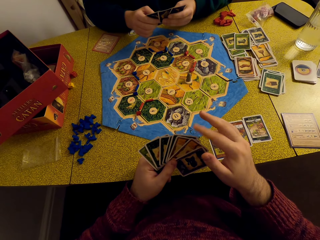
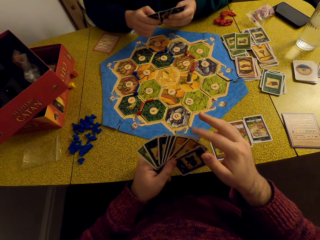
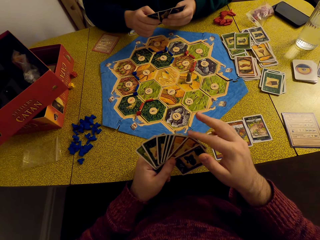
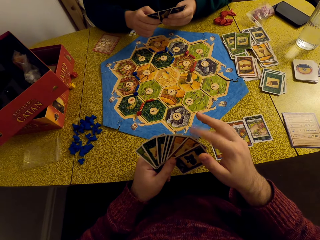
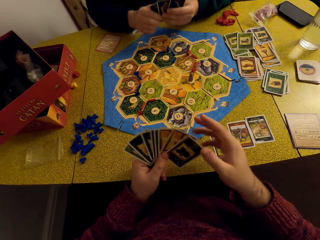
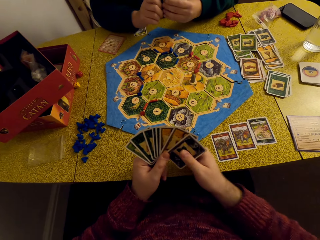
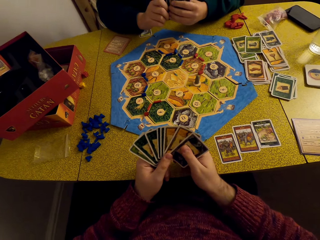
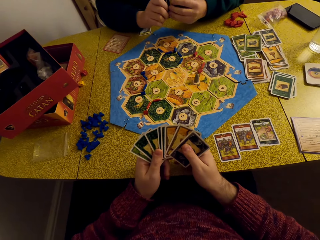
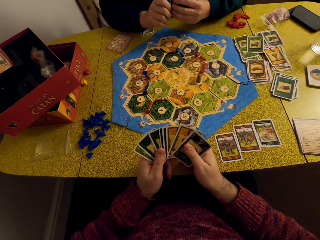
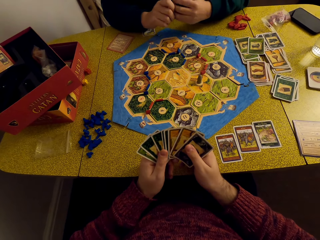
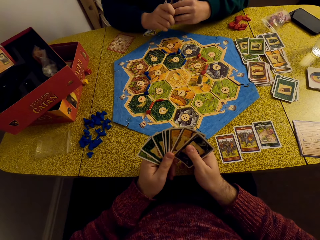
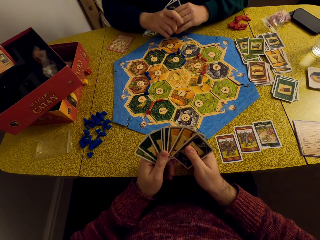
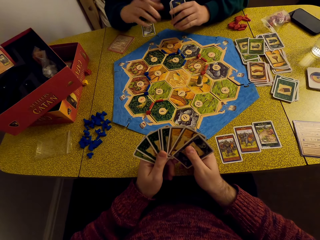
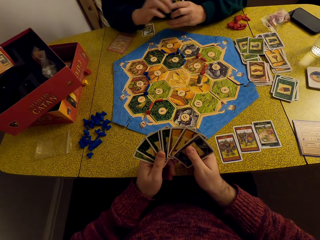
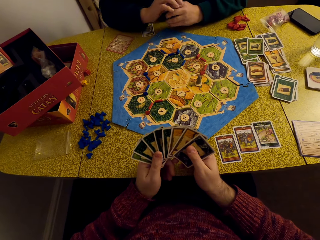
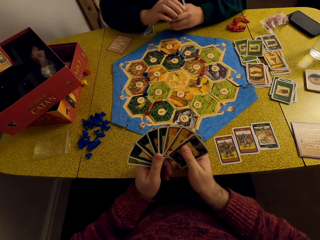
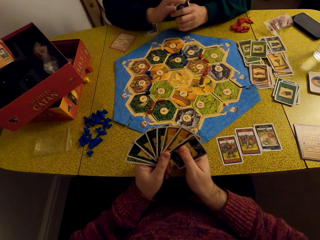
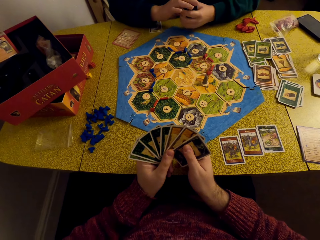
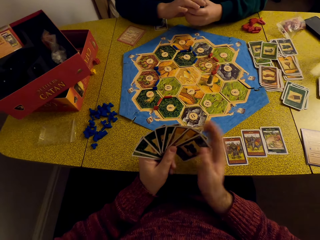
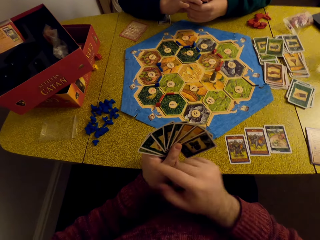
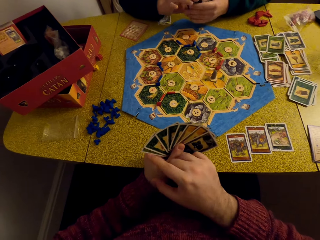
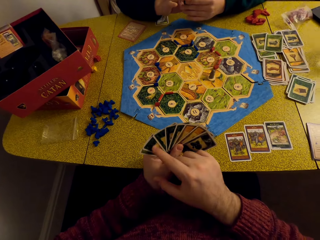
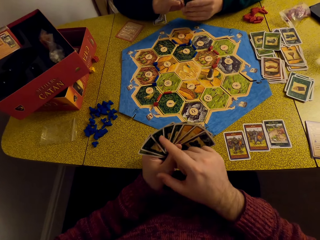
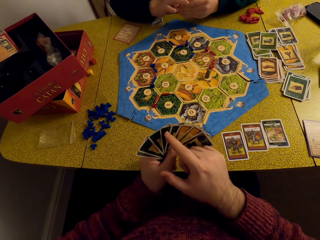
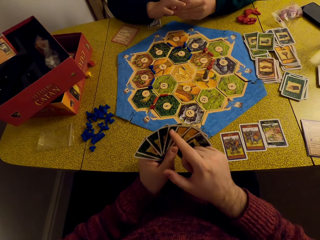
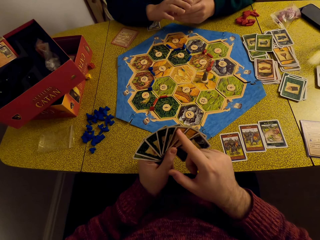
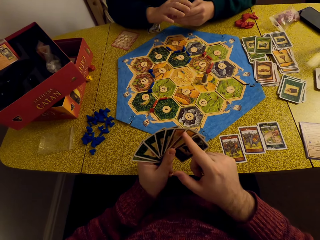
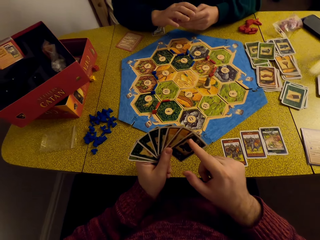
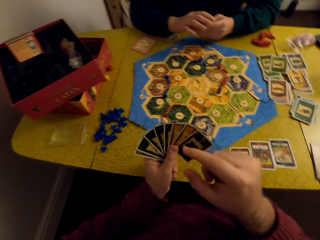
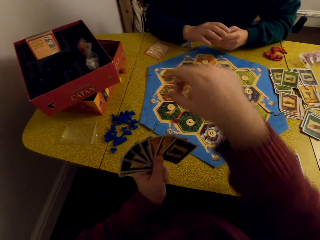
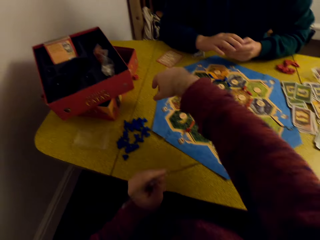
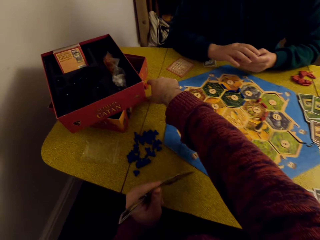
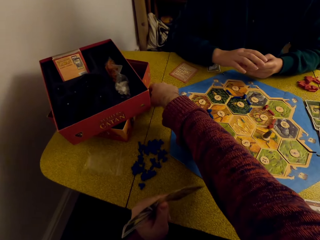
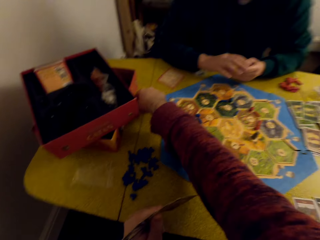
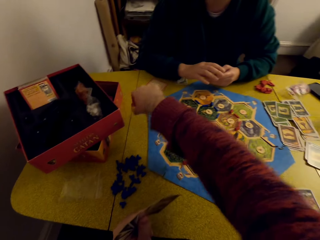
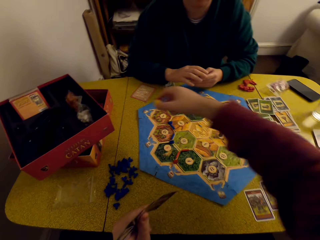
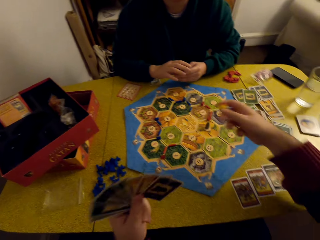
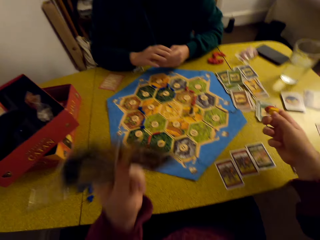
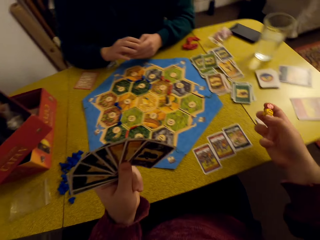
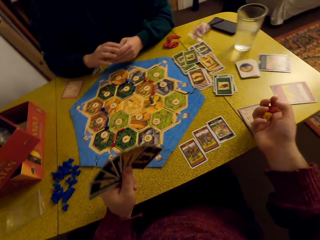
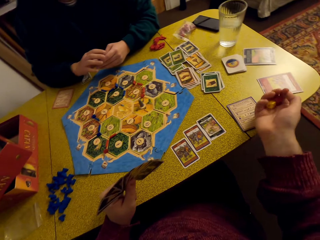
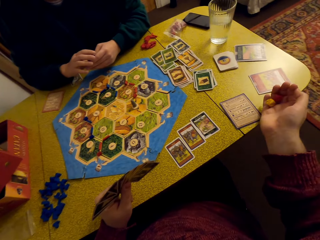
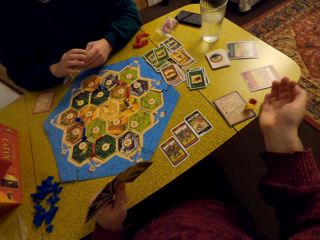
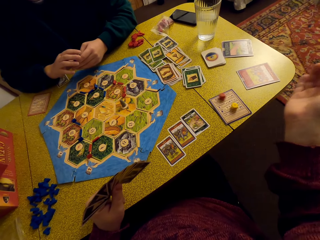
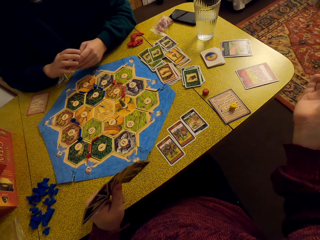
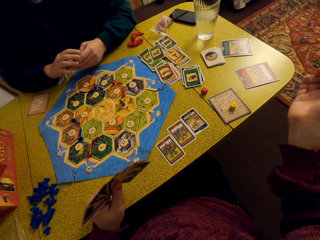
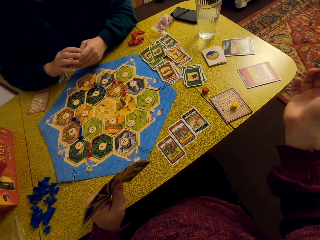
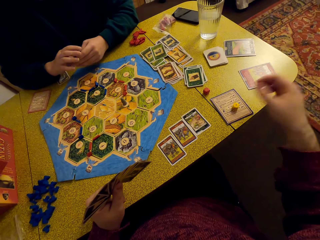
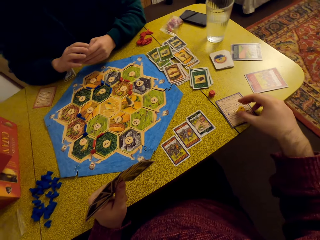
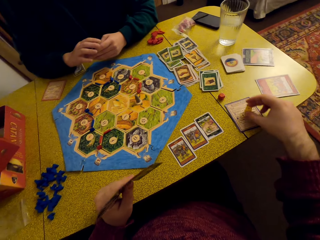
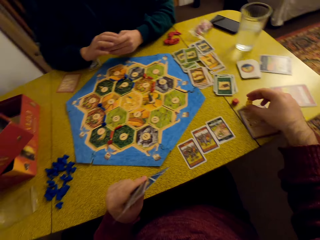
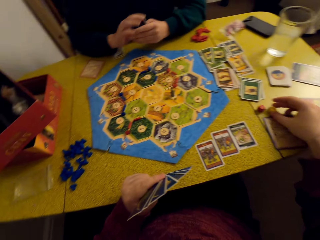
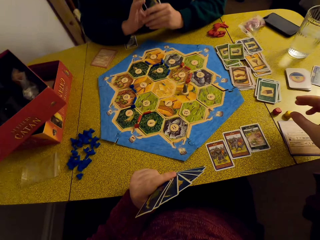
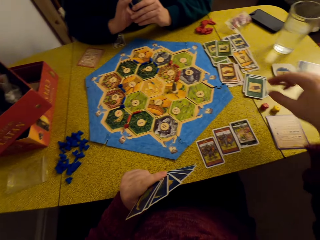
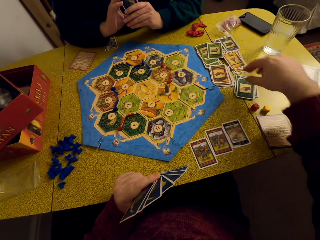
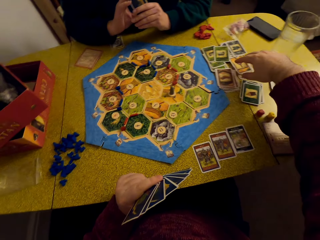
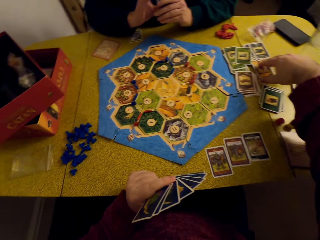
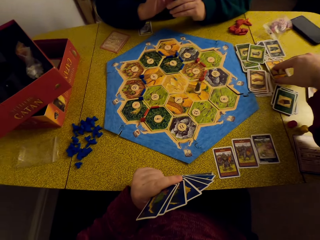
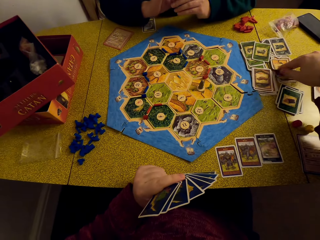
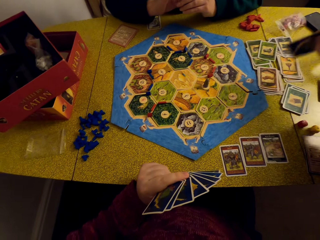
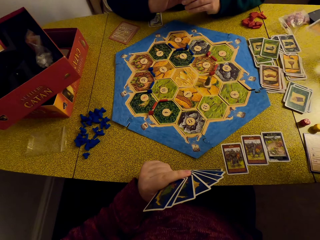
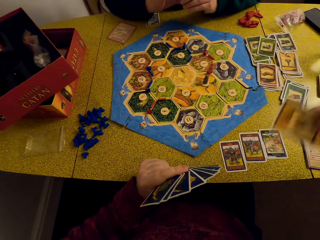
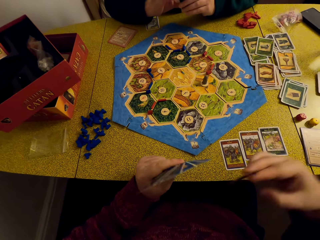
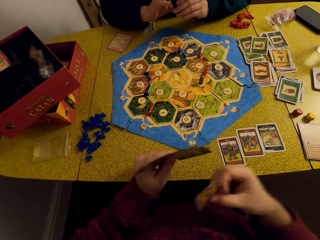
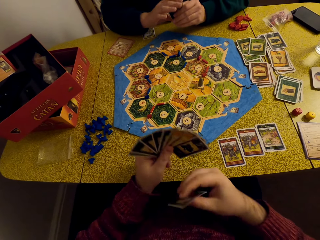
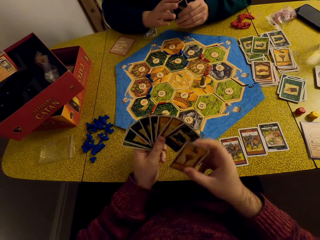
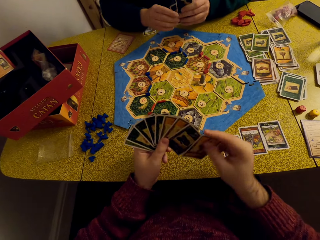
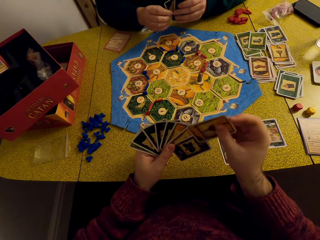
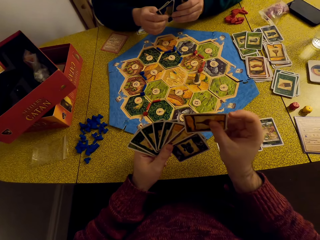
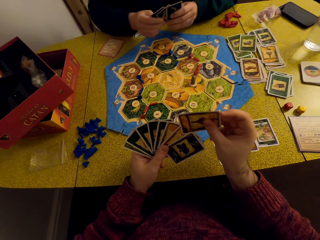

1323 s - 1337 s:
A woman talks to the camera wearer. The camera wearer counts his cards. He picks up the dice on the table. He throws the dice on the table. He drops the dice on the table. He talks to the woman and places the dice together. He picks up a resource card on the table.

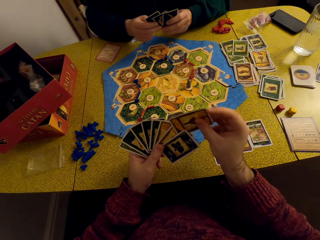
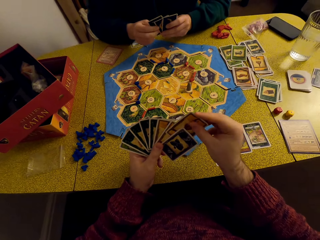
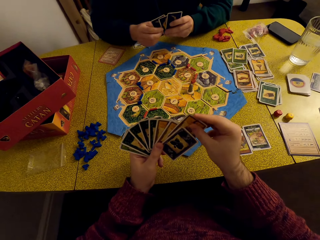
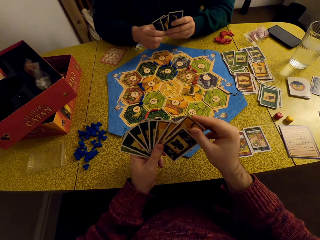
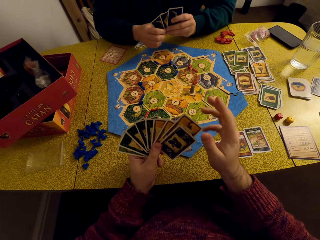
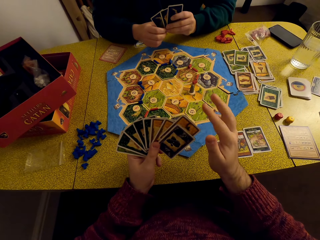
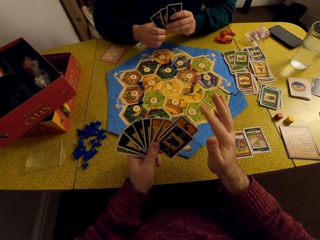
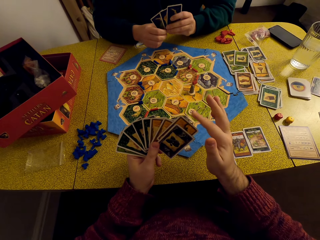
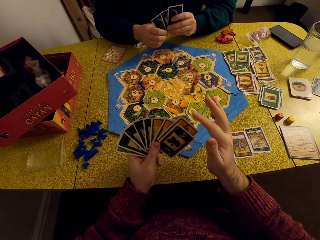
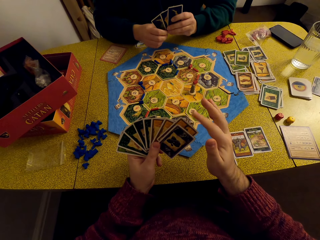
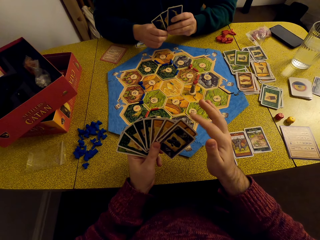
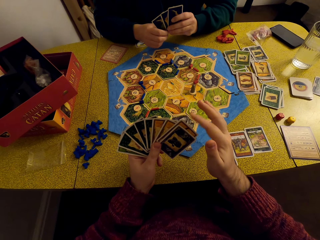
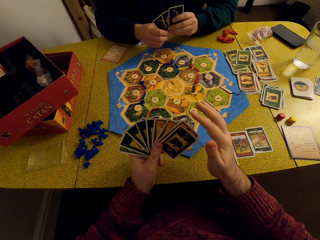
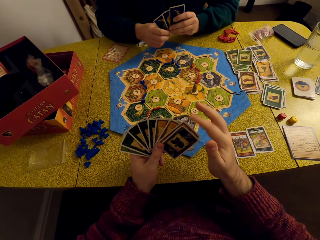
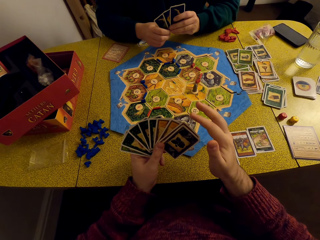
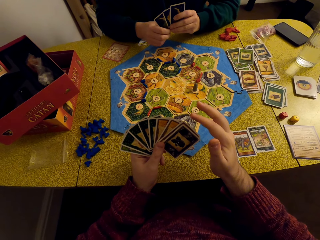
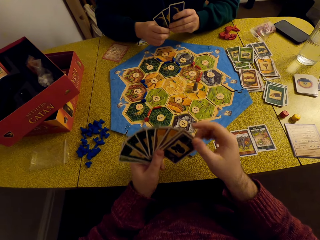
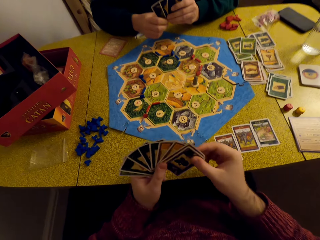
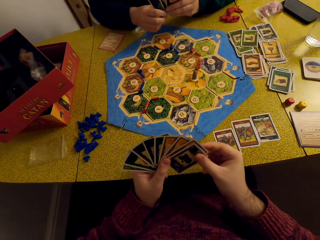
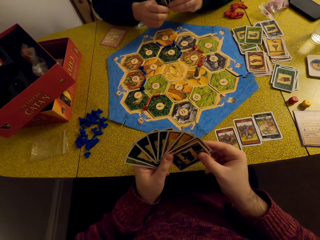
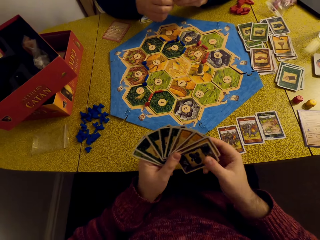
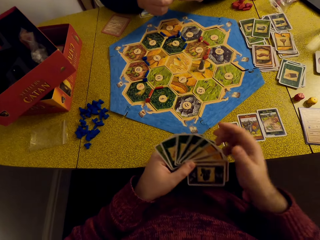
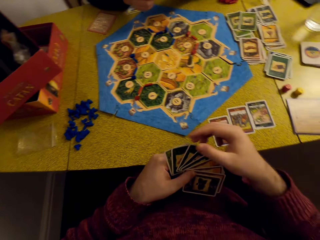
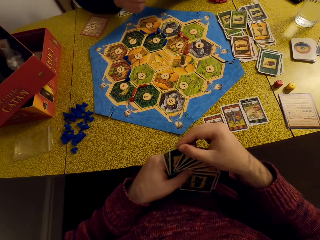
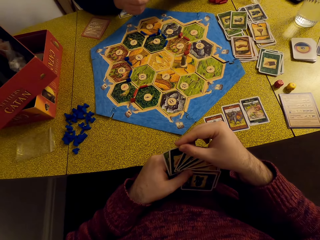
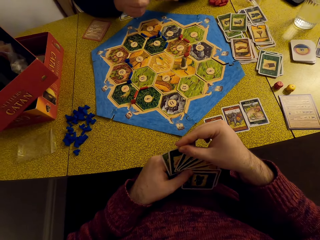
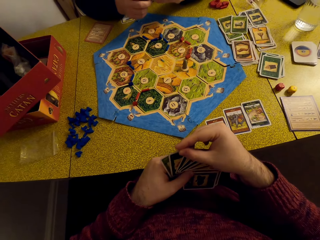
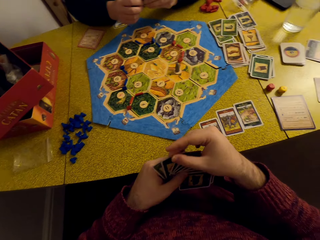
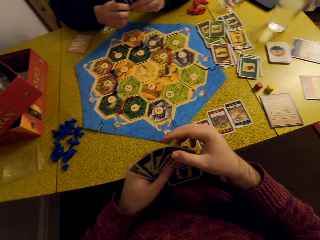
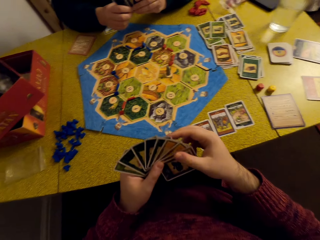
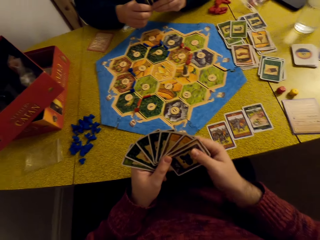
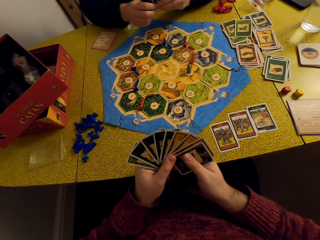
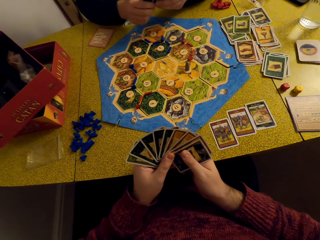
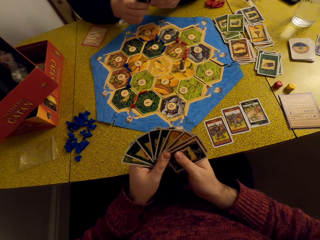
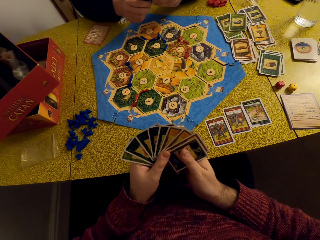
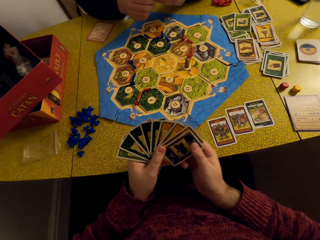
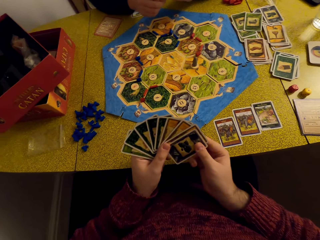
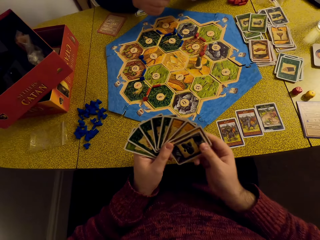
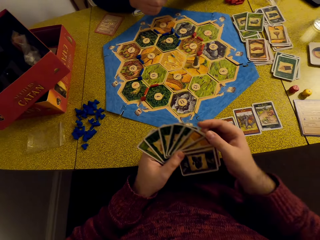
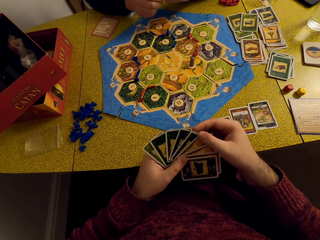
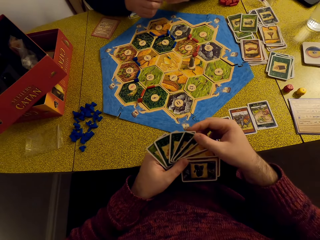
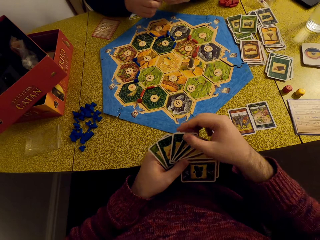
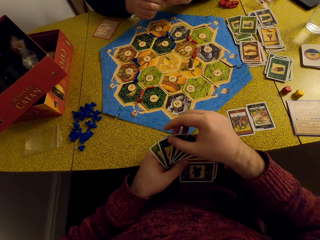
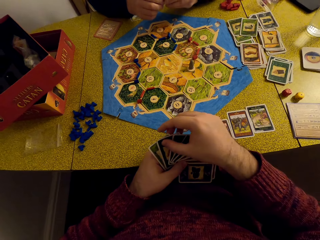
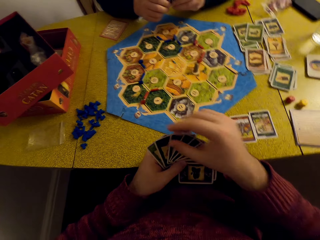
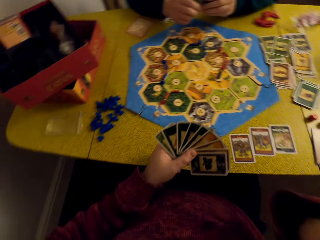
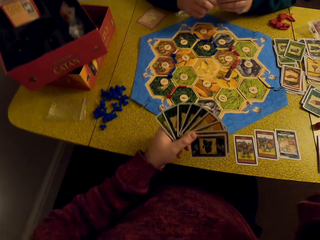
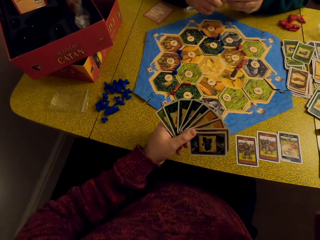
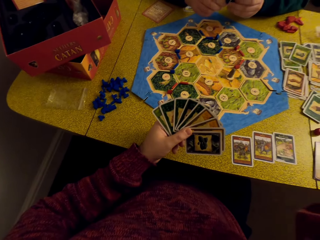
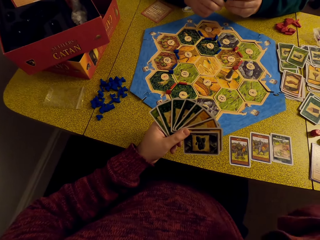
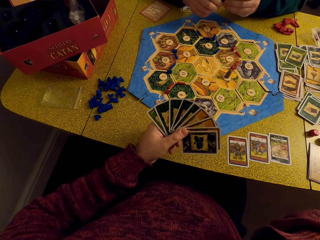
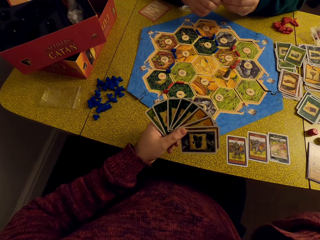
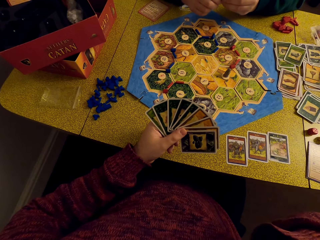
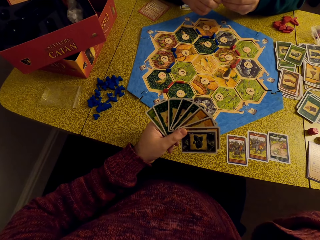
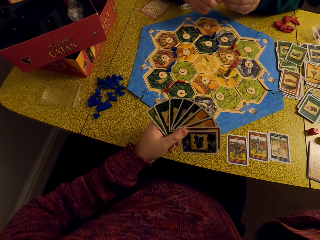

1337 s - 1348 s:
The camera wearer places the card in his deck. He talks to a woman.
